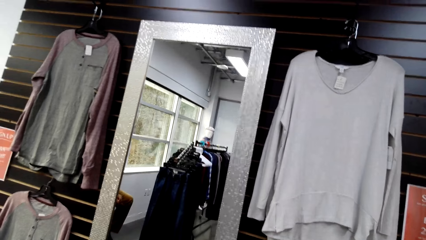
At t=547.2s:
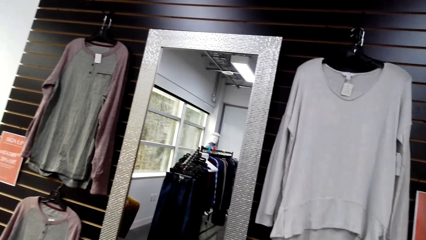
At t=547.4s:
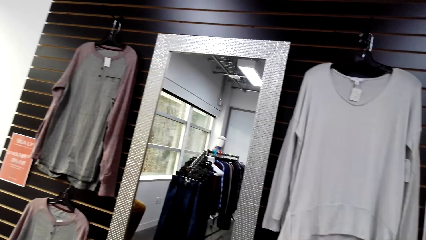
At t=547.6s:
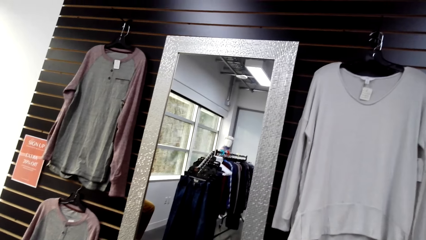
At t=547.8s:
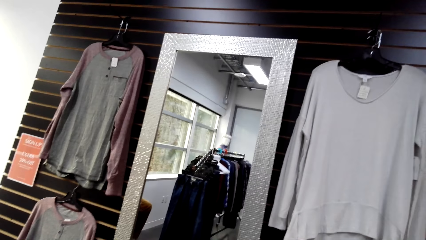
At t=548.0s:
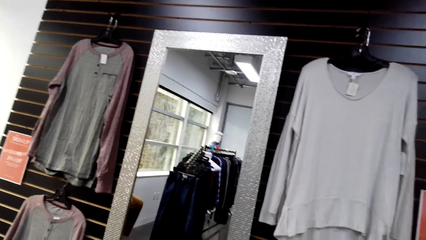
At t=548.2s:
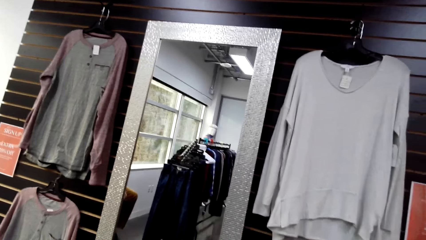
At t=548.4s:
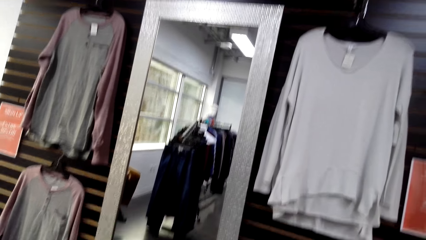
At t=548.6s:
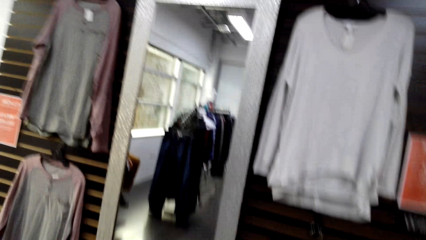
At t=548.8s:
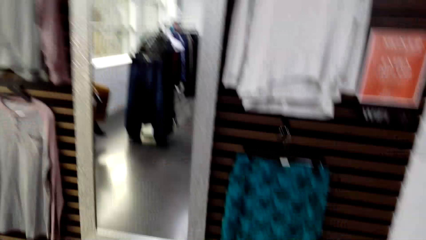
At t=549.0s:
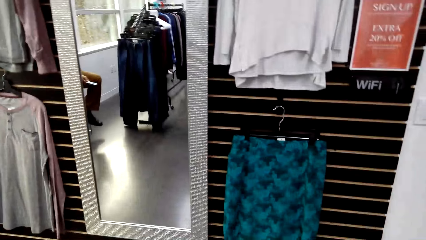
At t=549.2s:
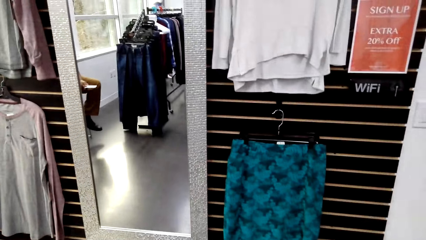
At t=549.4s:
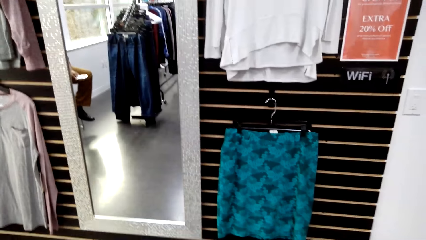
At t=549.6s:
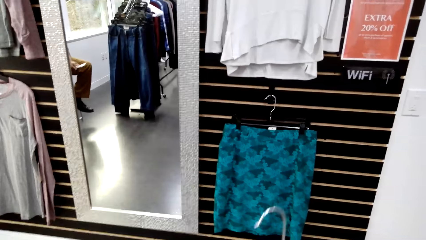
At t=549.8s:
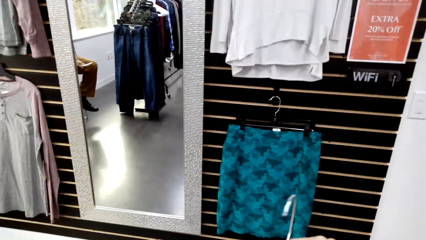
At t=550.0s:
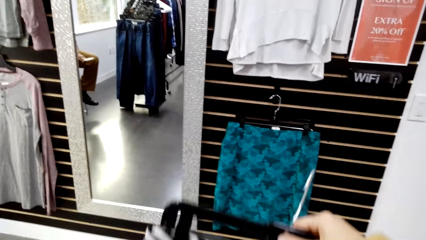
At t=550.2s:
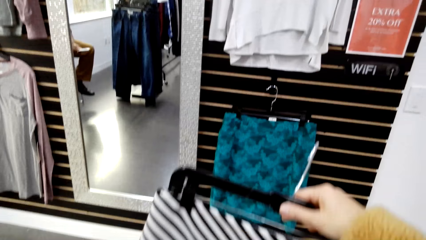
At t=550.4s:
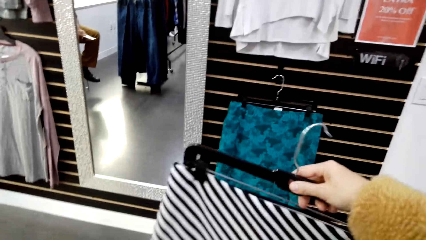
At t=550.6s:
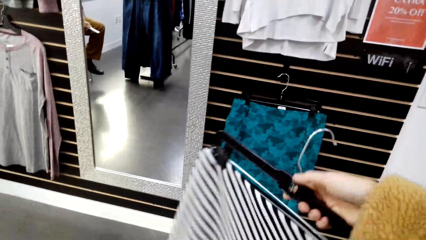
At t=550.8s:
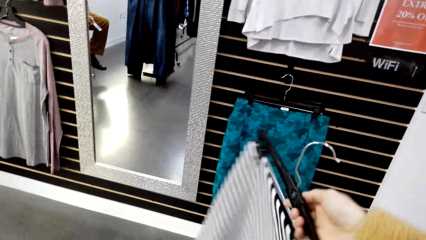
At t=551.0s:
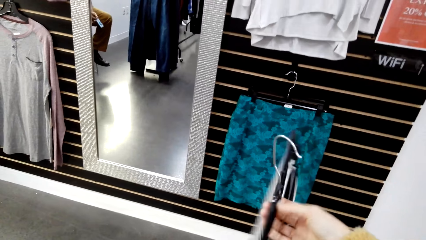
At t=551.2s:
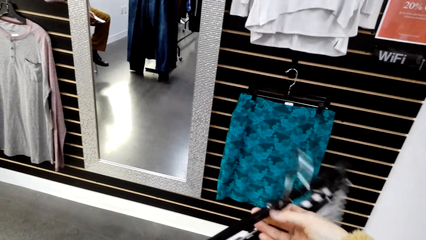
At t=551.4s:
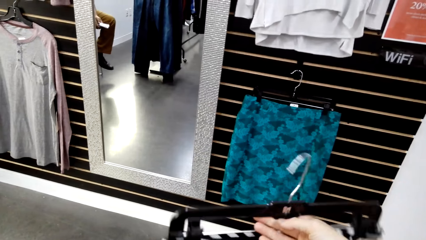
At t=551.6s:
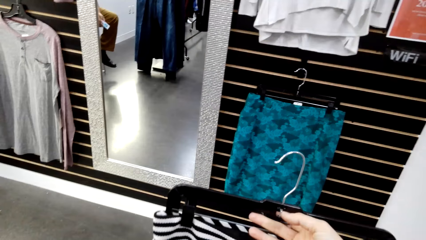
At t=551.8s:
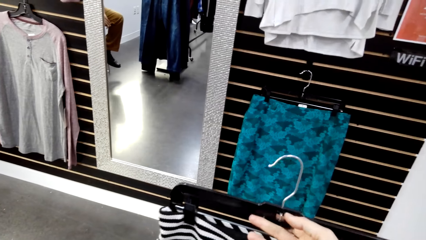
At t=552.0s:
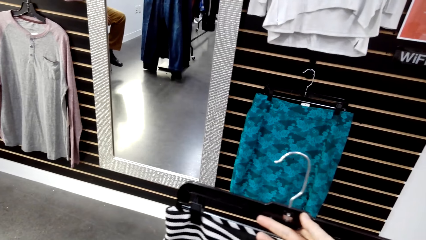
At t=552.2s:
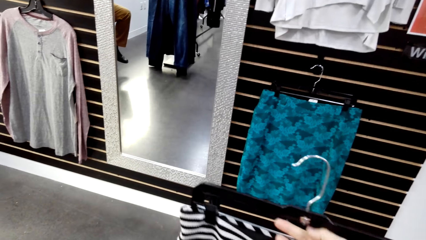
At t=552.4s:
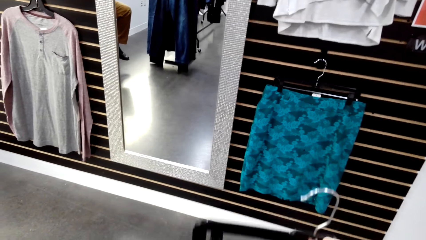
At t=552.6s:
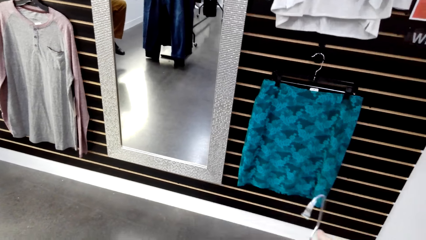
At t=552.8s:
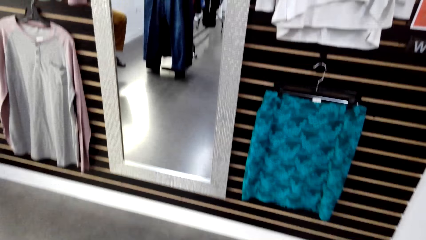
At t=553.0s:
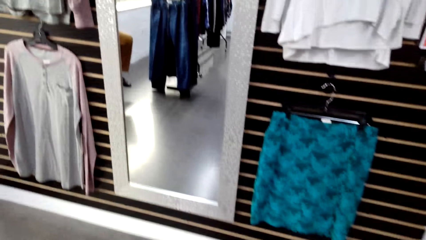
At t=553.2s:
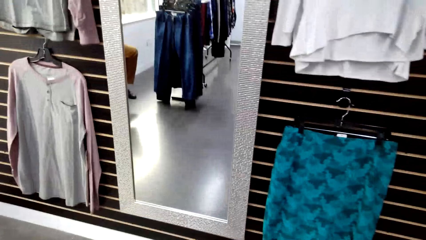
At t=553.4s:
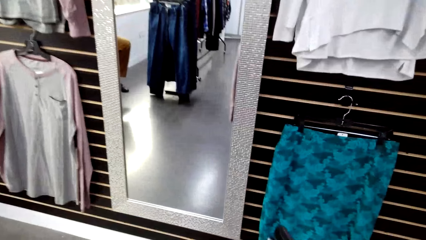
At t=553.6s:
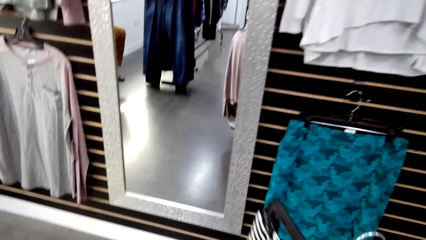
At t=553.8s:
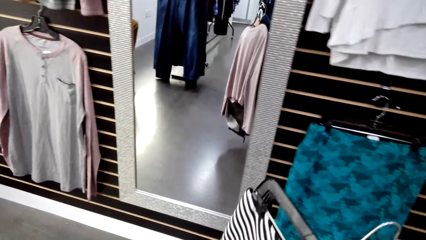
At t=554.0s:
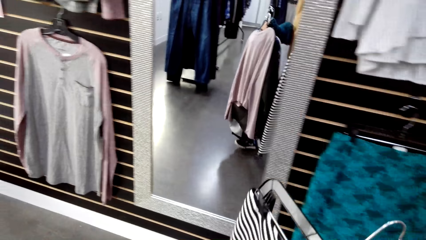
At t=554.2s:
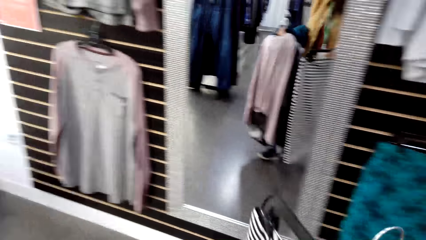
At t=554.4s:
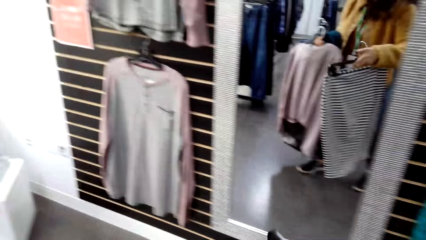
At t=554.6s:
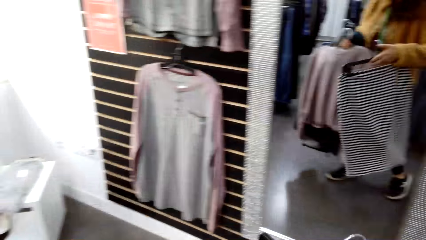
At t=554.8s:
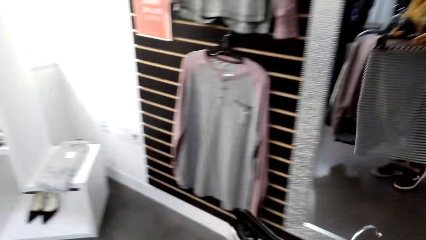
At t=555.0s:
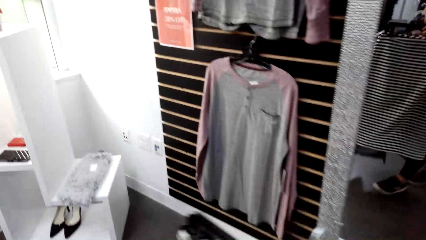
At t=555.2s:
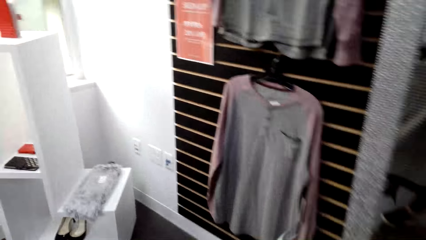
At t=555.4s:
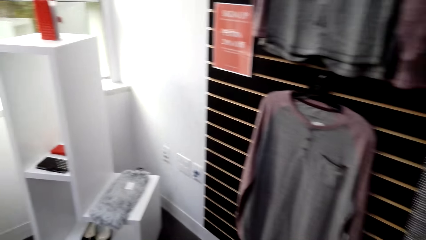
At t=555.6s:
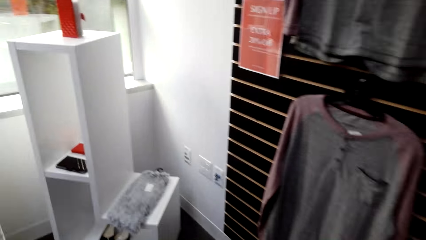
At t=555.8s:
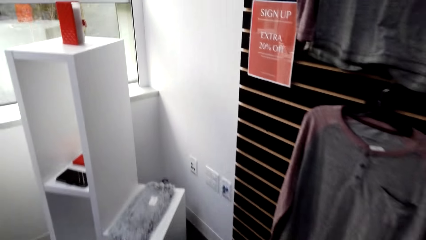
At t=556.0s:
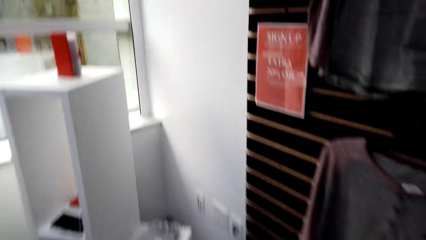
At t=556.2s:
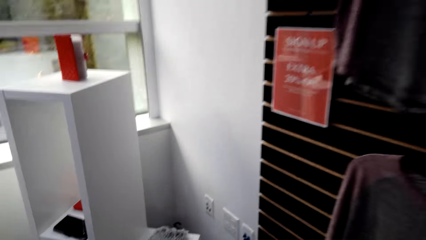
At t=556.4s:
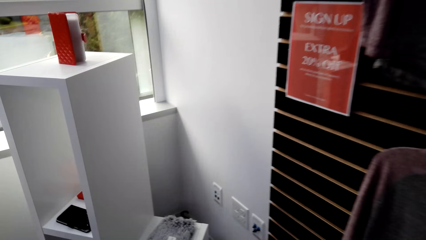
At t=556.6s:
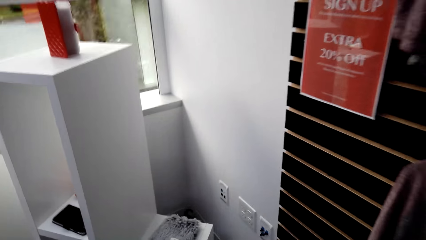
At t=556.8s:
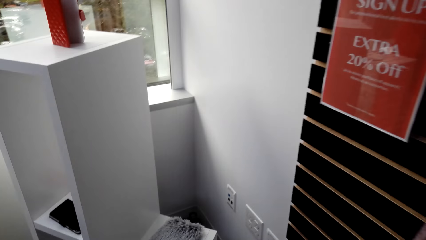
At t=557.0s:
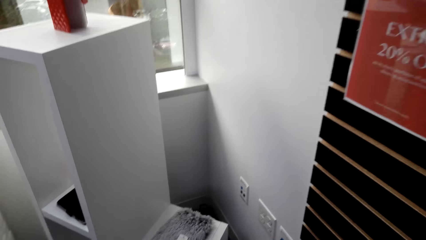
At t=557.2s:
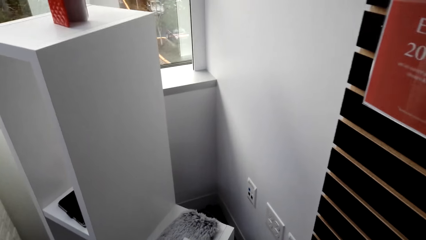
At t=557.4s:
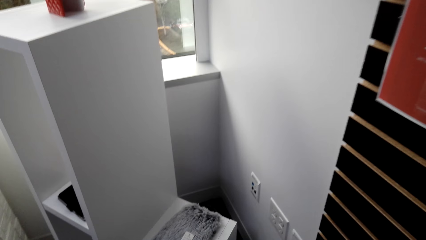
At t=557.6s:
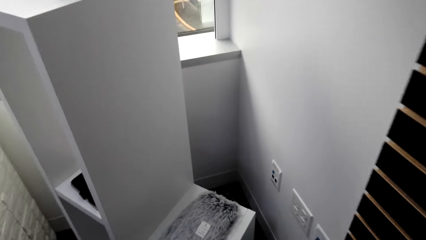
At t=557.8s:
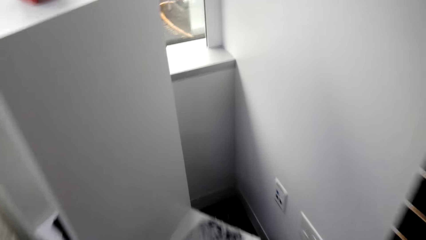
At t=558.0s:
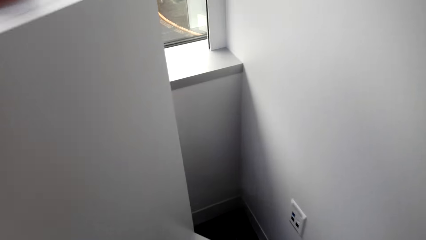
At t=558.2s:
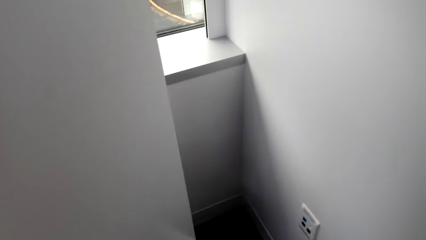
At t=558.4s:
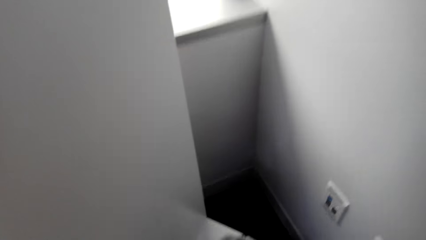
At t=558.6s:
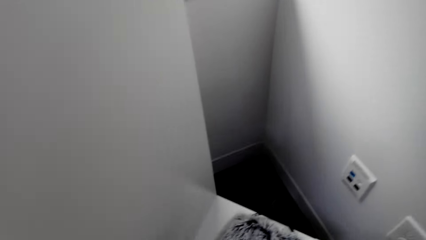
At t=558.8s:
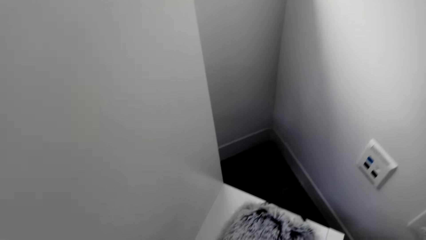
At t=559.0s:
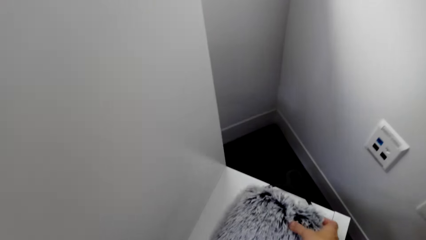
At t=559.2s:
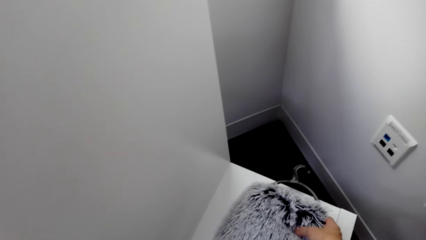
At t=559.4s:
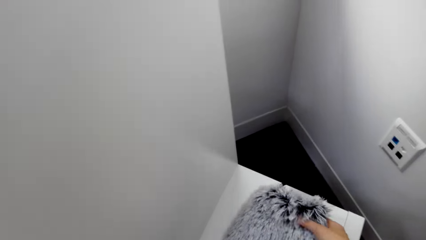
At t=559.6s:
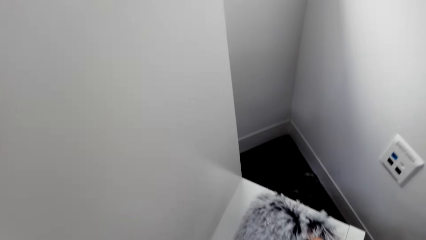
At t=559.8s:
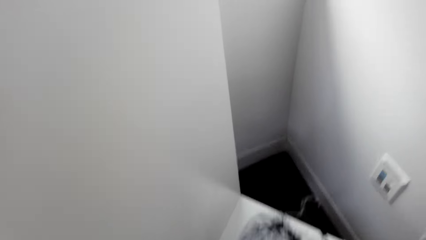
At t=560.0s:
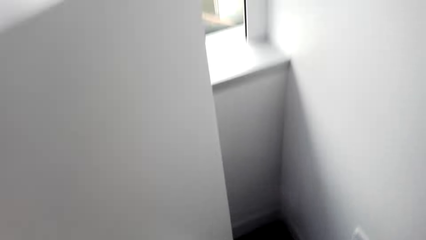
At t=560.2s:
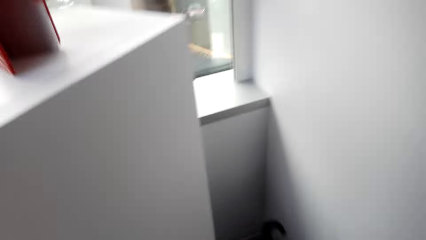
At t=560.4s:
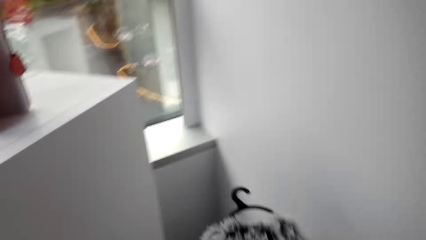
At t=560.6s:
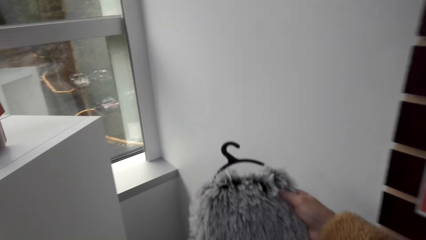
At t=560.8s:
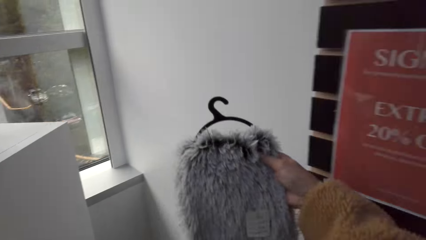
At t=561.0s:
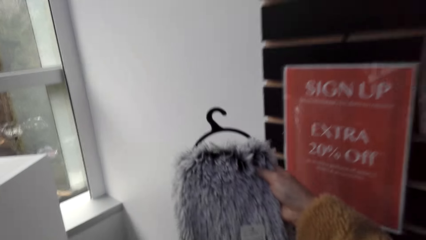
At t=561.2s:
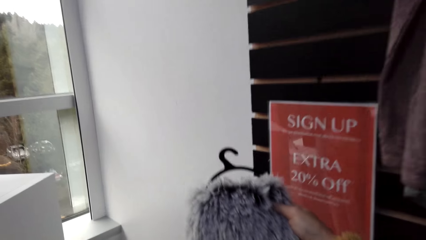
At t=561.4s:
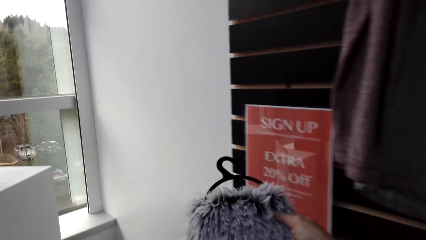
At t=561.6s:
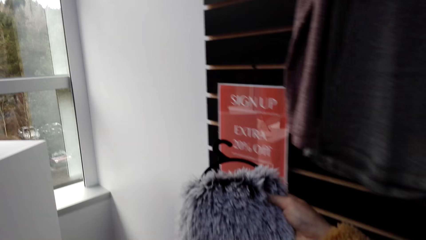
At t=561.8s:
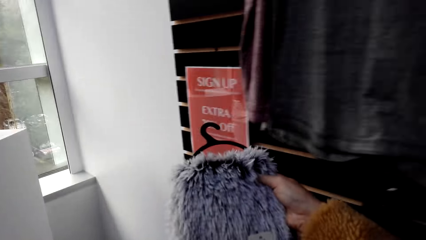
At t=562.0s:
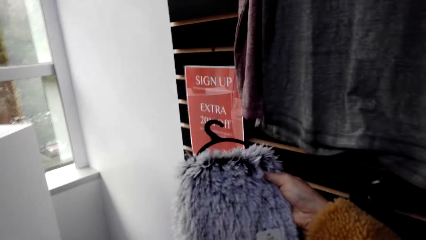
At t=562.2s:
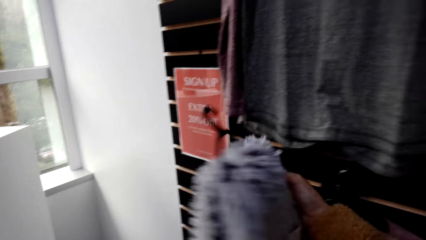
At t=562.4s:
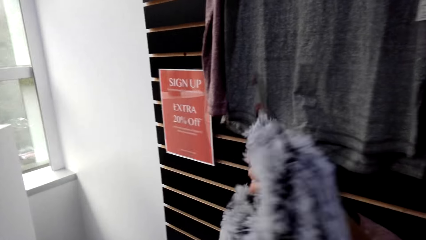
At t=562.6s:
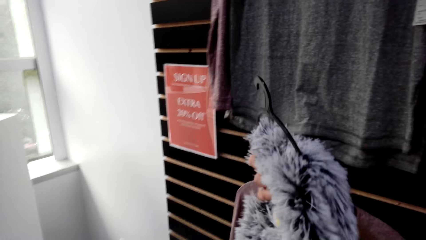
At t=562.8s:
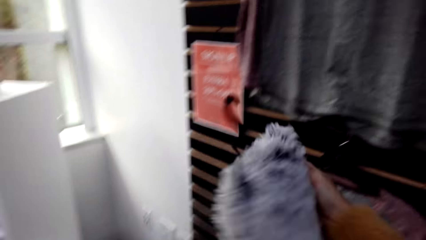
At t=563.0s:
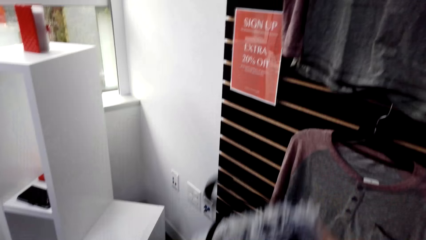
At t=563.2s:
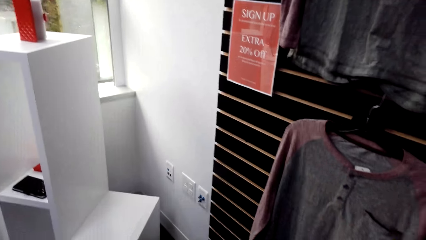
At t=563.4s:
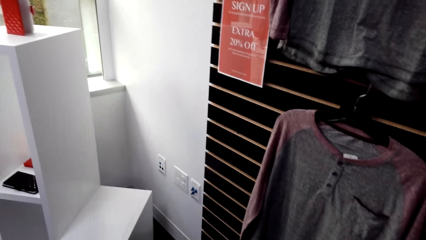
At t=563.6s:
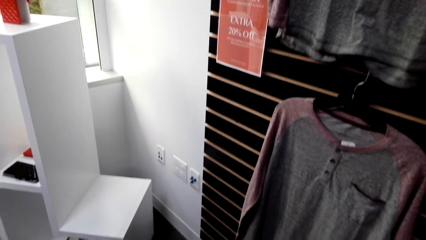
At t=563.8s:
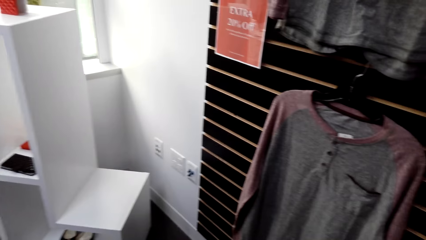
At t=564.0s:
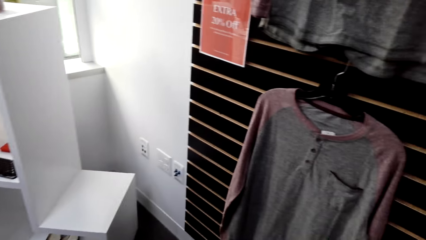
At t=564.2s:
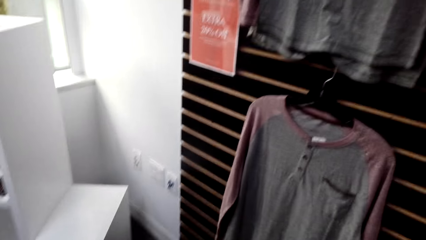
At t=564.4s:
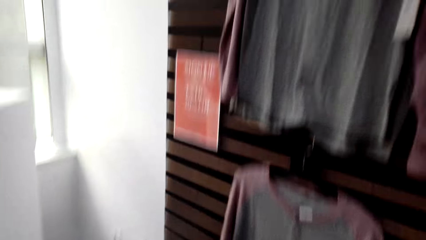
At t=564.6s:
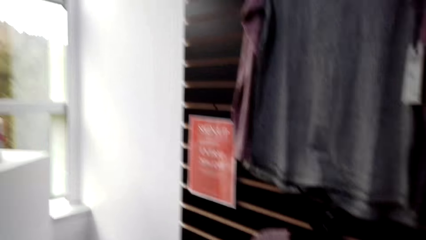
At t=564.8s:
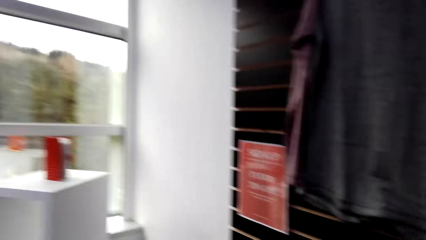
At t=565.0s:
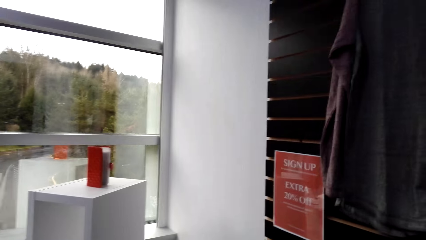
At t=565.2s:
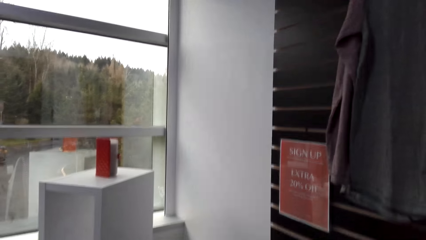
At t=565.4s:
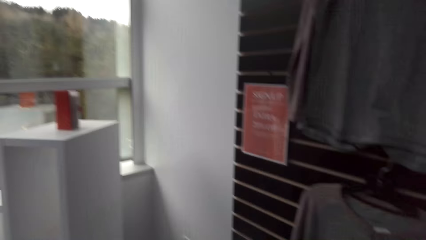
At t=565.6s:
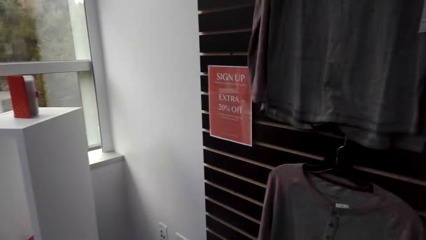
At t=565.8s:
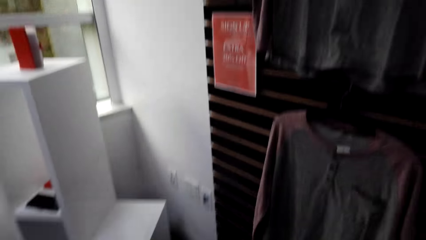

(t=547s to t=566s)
The camera wearer inspects the skirt. He holds the skirt. He talks to a man. He walks towards the rack. He picks up the scarf from the shelf. He holds the scarf. He lifts the scarf. He looks at the scarf. He puts down his hand.
